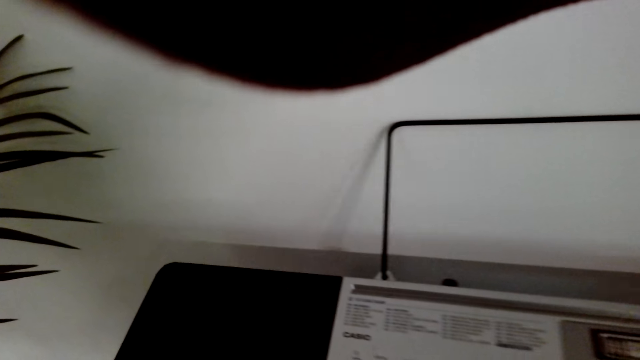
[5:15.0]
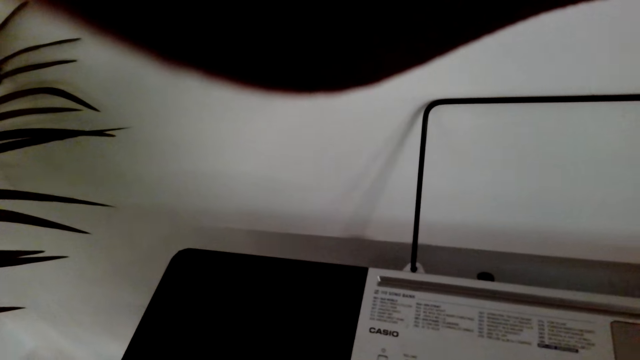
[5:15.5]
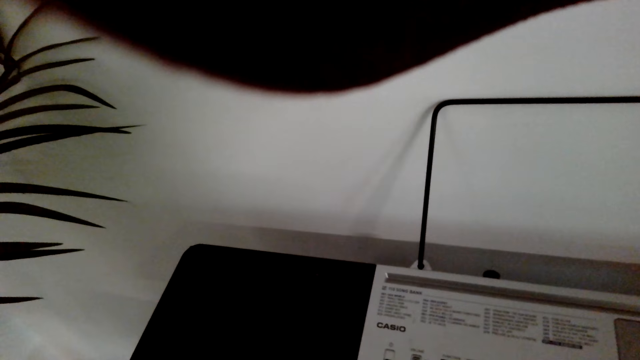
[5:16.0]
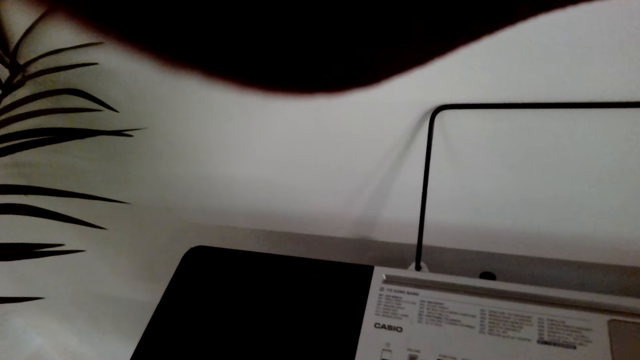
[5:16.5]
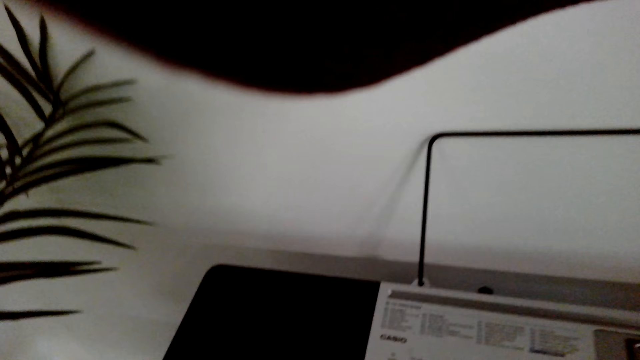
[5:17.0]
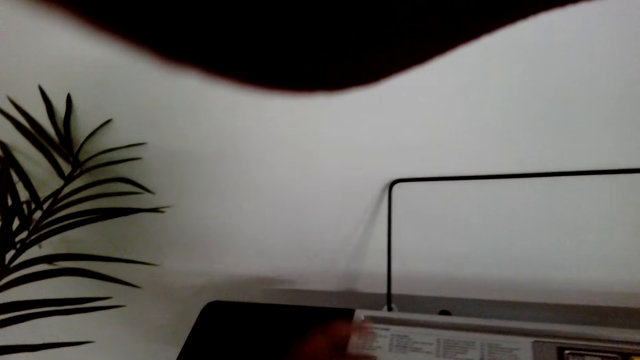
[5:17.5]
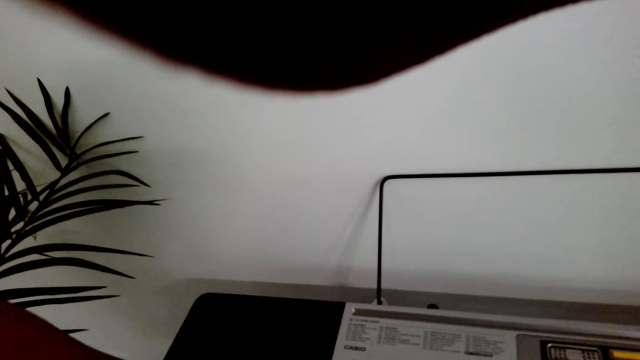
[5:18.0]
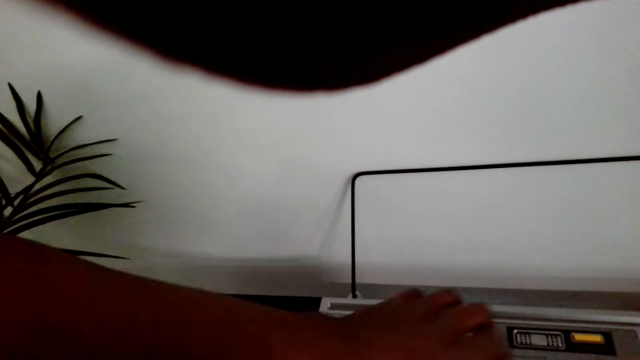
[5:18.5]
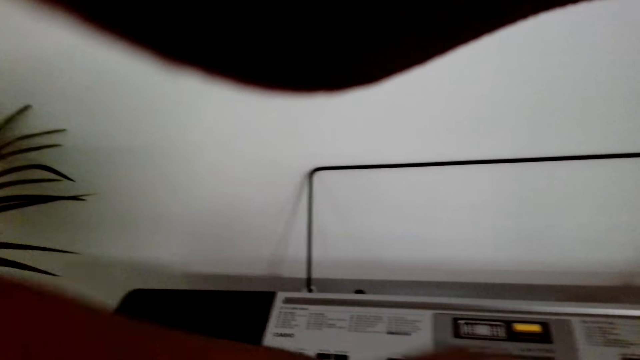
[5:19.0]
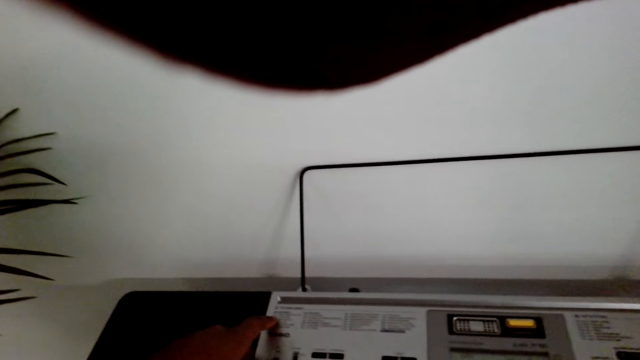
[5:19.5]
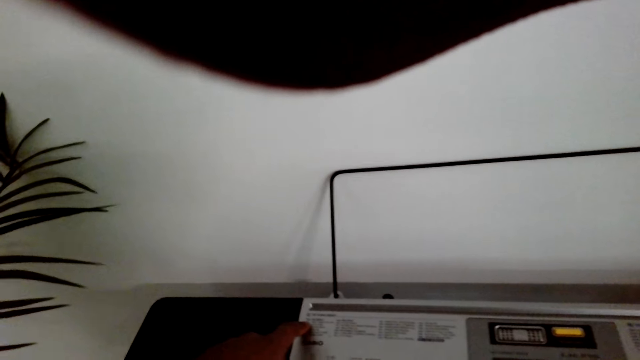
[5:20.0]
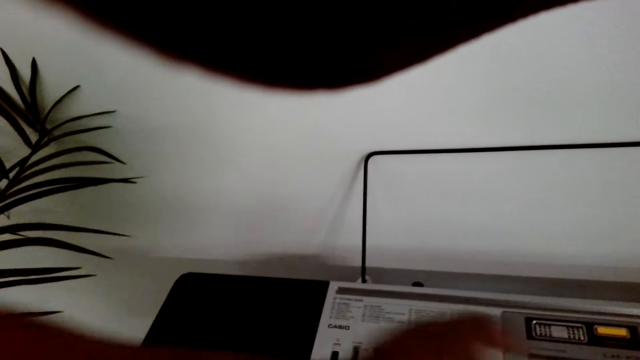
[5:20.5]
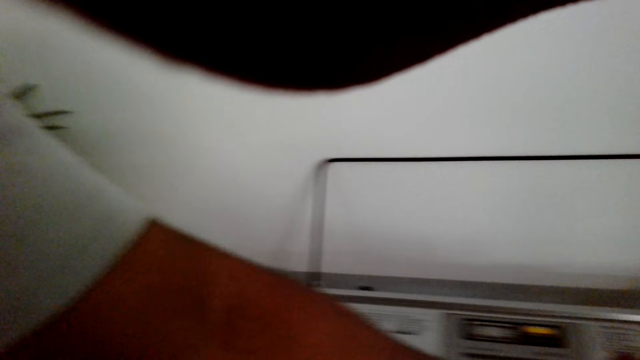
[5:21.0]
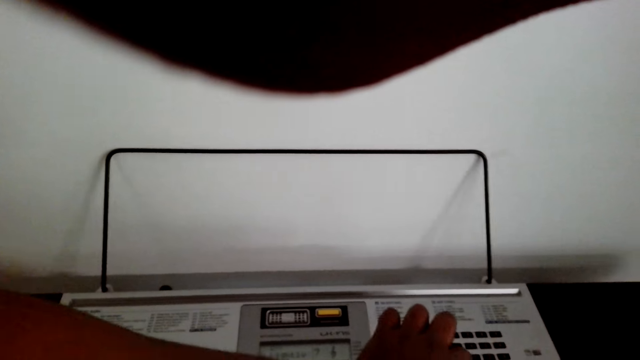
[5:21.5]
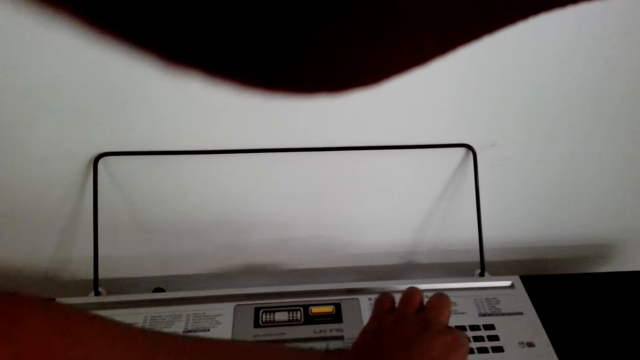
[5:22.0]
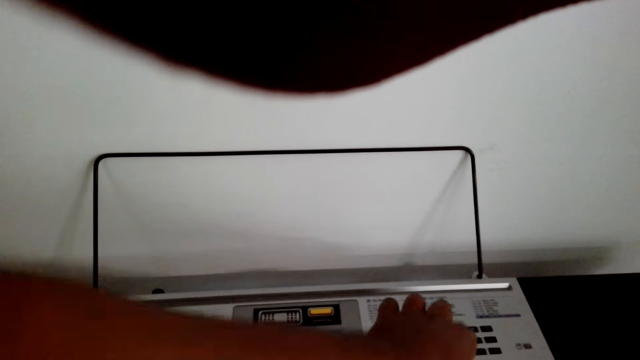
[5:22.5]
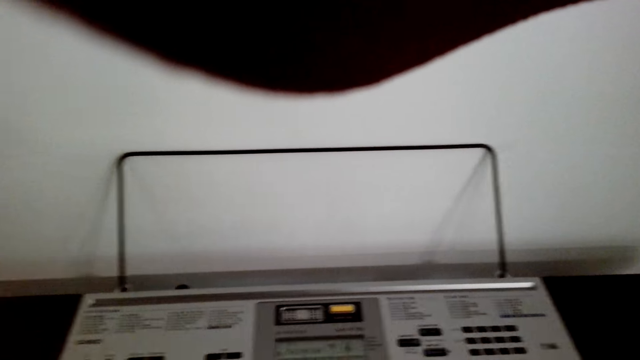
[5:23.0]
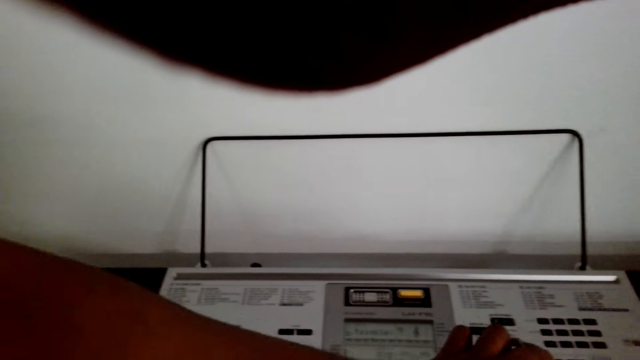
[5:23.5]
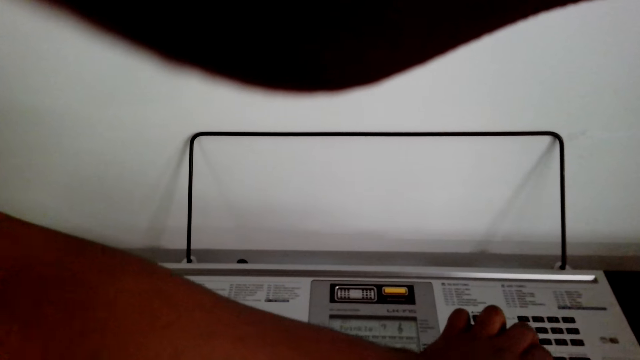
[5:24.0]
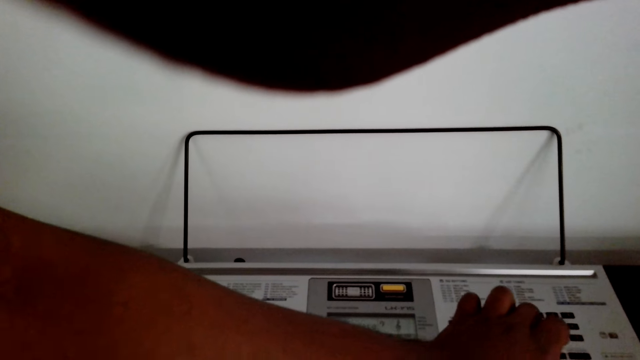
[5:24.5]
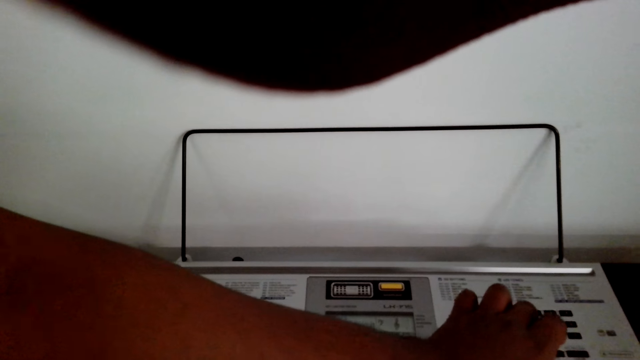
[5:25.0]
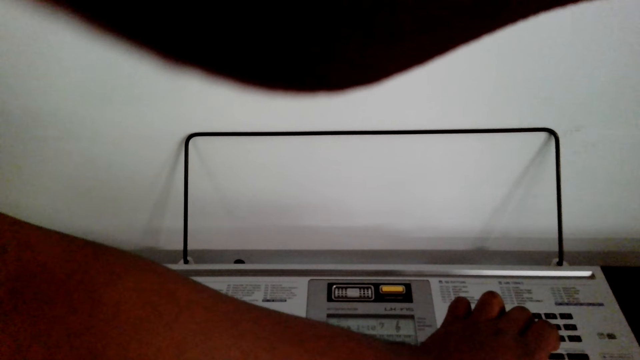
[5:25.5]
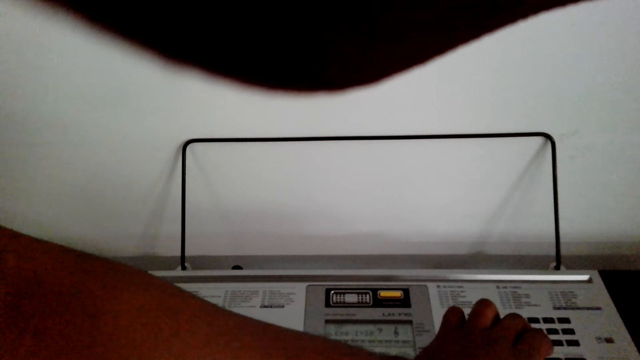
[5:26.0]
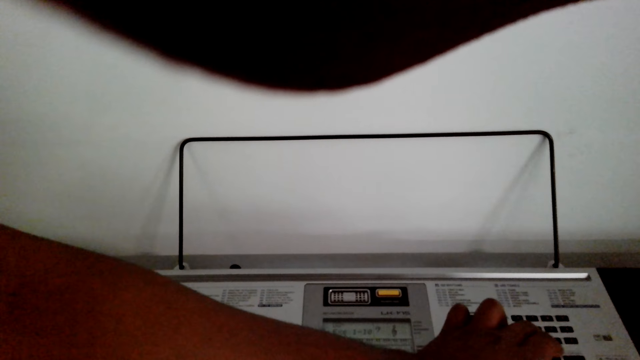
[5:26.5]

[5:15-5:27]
The man touches the piano.

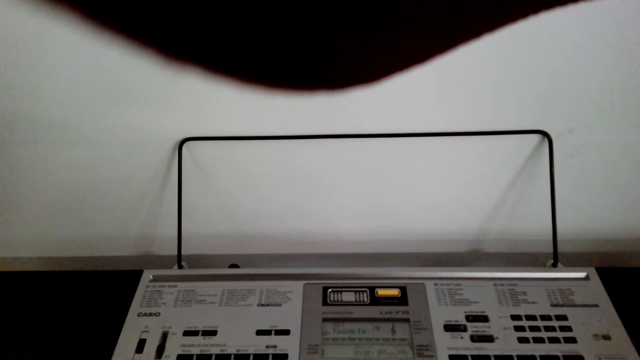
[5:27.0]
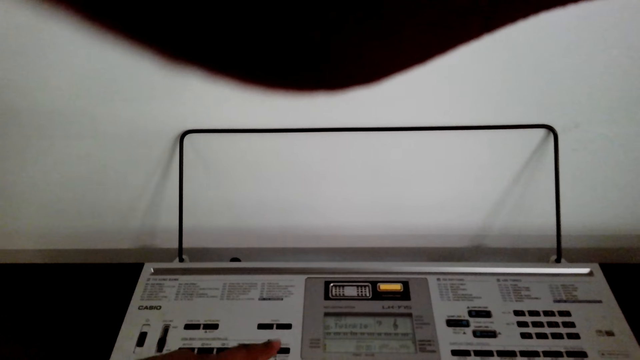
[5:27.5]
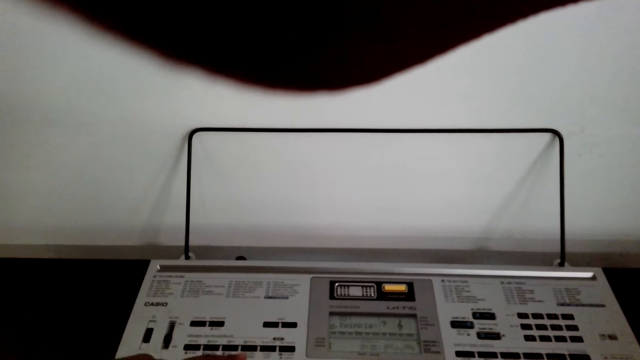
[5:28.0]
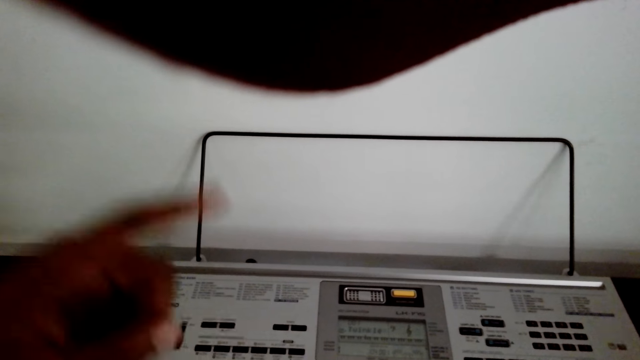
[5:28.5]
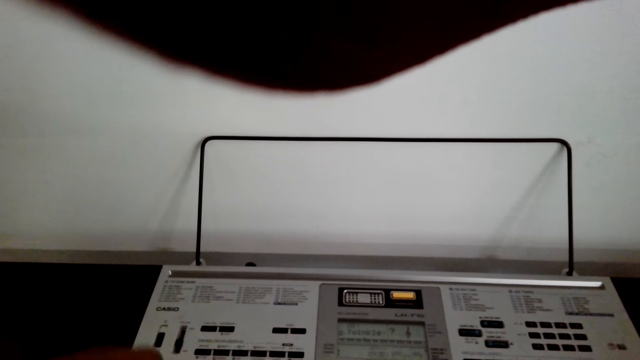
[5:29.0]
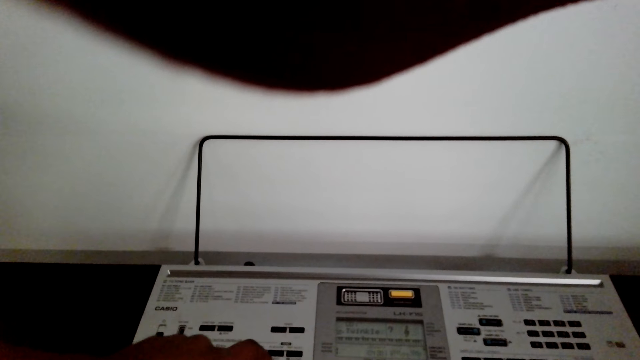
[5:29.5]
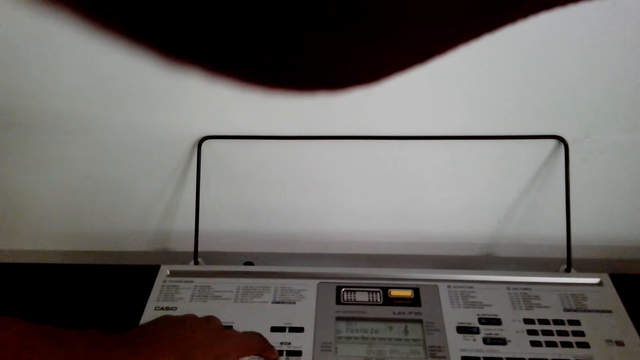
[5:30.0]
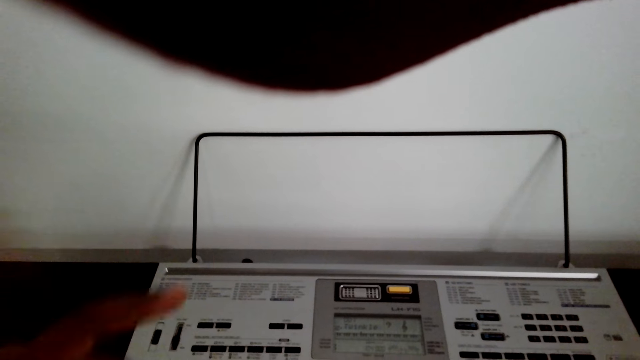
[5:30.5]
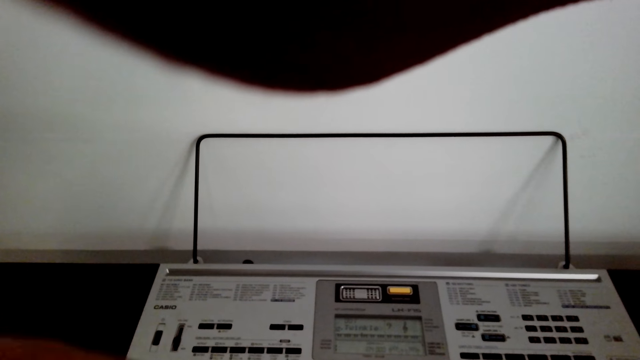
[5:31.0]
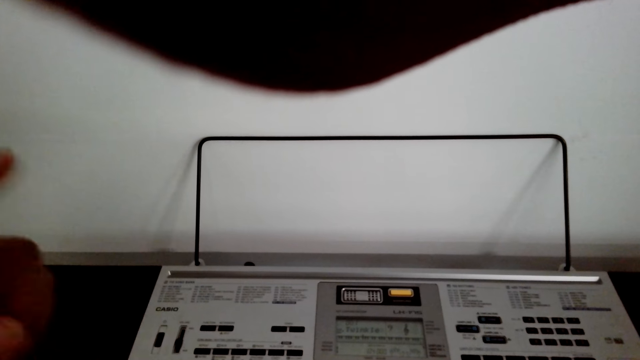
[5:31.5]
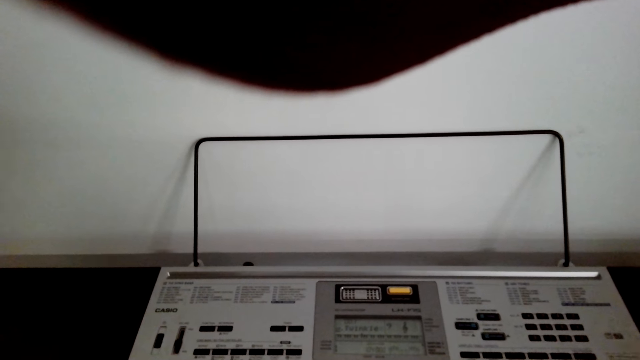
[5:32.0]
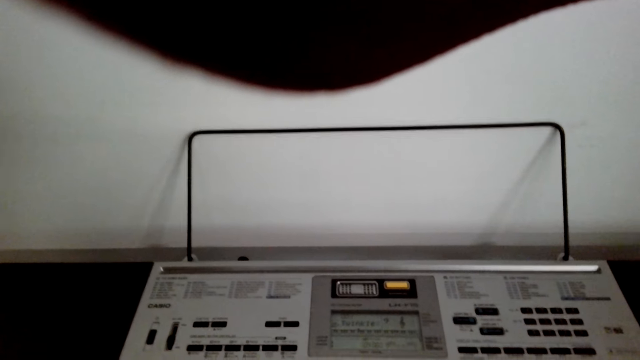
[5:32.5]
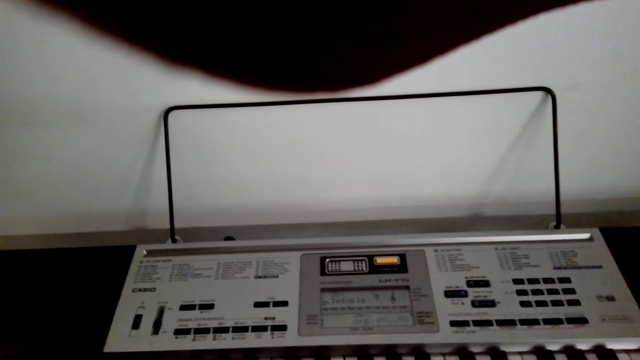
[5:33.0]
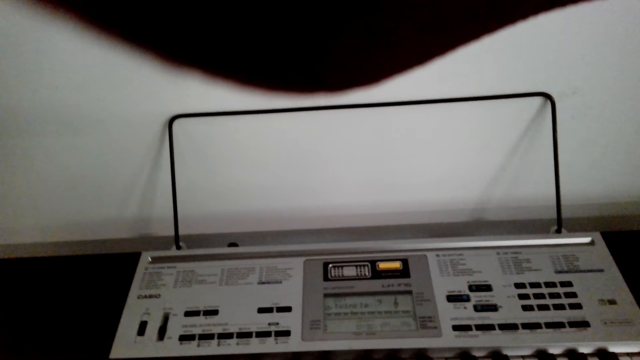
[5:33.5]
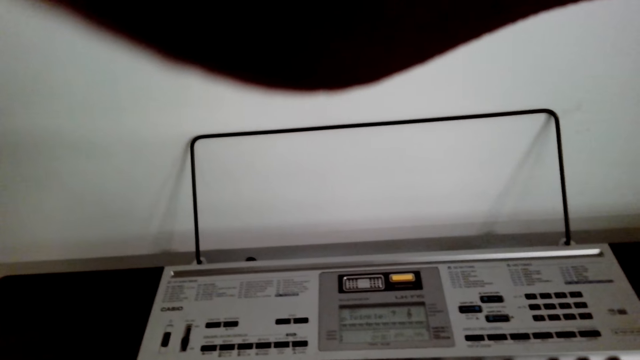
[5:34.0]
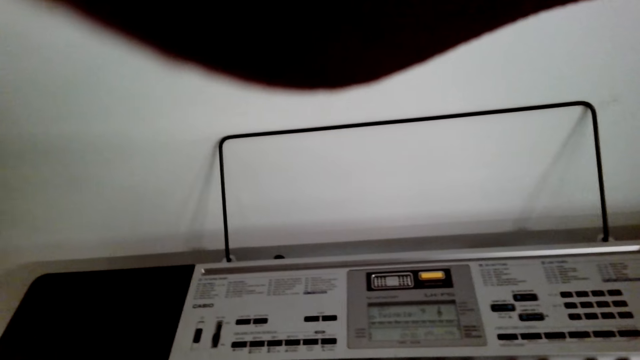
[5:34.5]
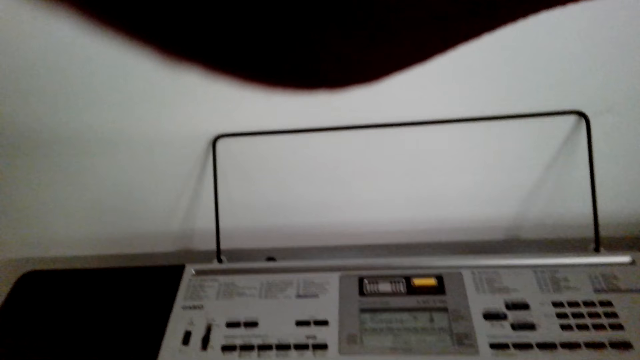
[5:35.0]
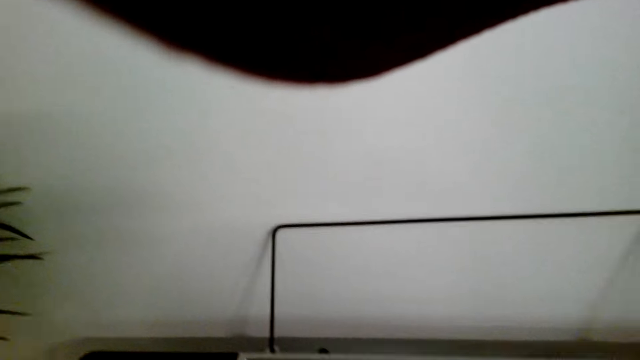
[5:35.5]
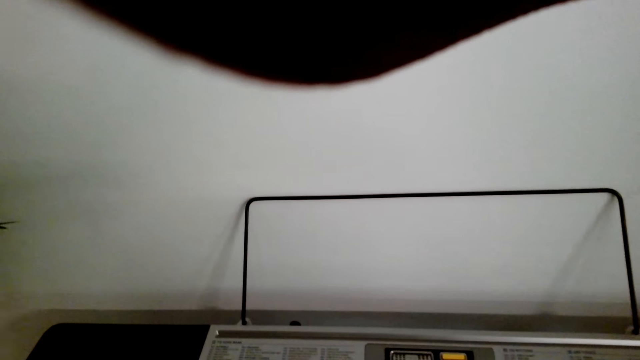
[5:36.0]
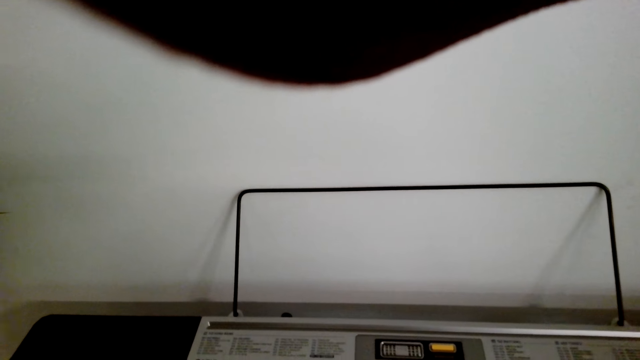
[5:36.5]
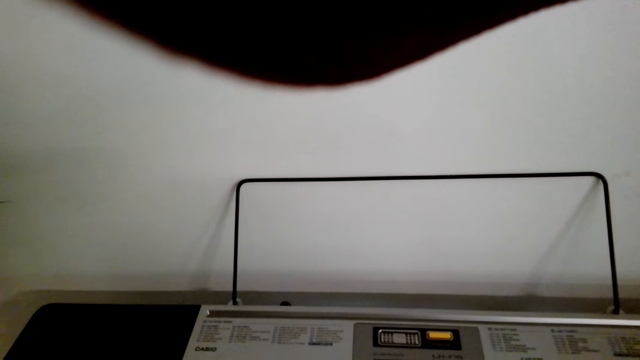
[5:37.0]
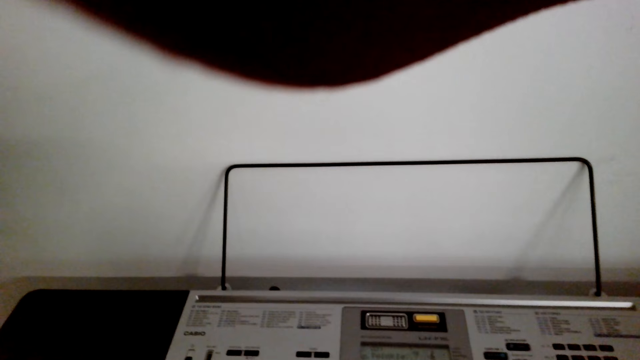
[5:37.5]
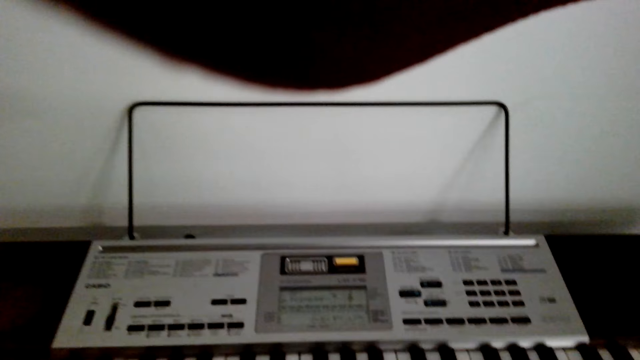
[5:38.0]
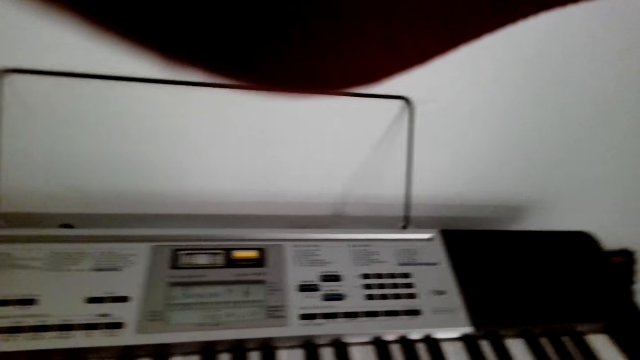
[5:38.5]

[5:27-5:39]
The man plays the piano. The camera wearer plays the keyboard. The man speaks to the camera wearer. The camera wearer plays the piano and watches the background.
